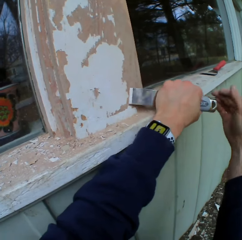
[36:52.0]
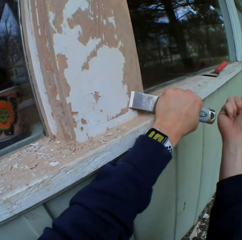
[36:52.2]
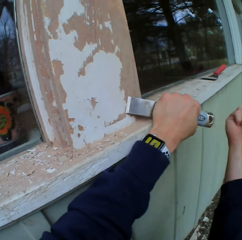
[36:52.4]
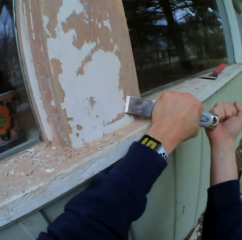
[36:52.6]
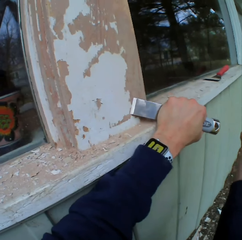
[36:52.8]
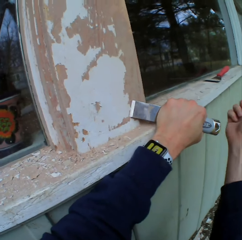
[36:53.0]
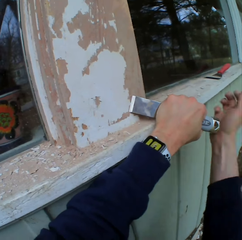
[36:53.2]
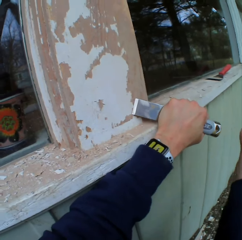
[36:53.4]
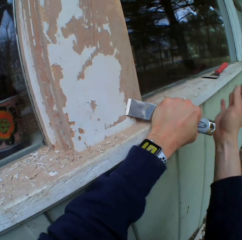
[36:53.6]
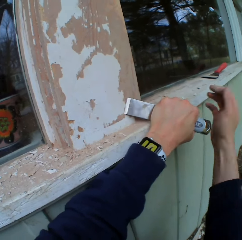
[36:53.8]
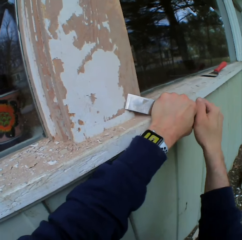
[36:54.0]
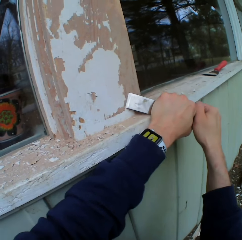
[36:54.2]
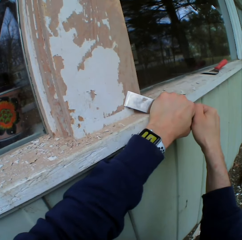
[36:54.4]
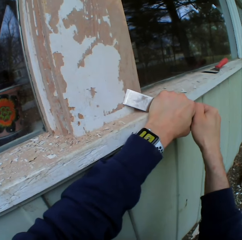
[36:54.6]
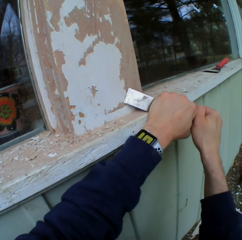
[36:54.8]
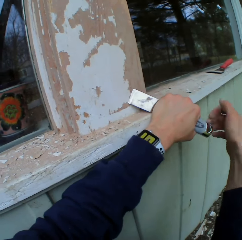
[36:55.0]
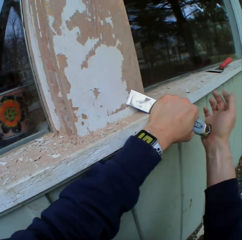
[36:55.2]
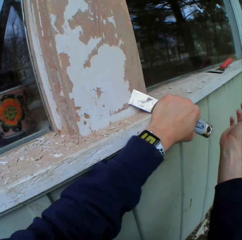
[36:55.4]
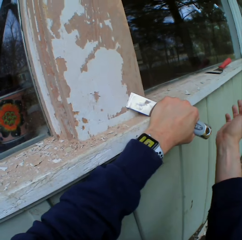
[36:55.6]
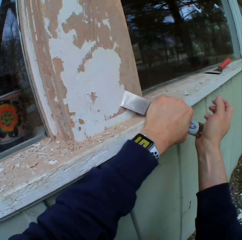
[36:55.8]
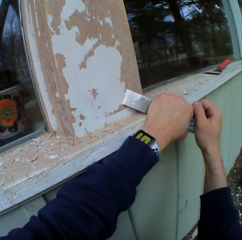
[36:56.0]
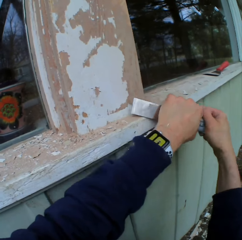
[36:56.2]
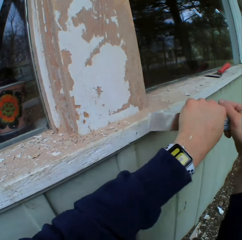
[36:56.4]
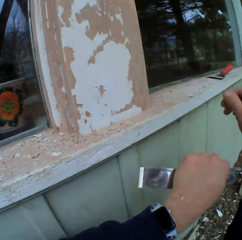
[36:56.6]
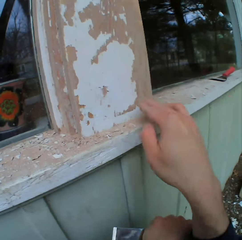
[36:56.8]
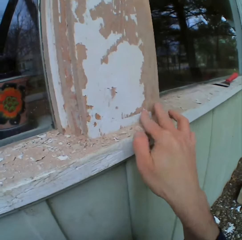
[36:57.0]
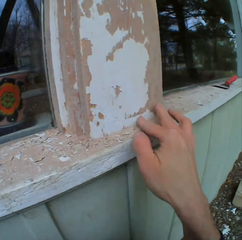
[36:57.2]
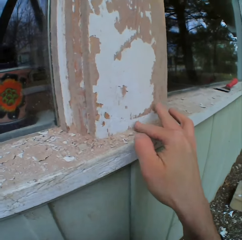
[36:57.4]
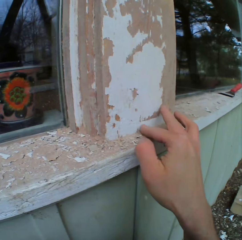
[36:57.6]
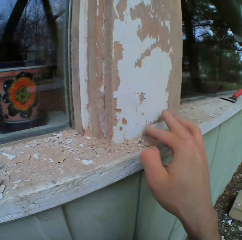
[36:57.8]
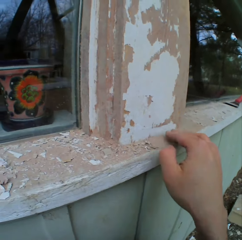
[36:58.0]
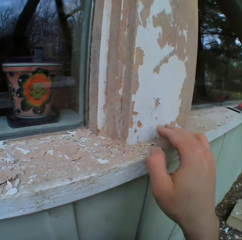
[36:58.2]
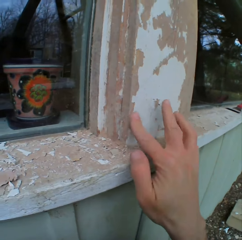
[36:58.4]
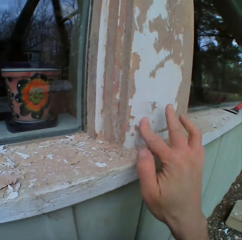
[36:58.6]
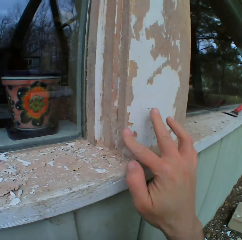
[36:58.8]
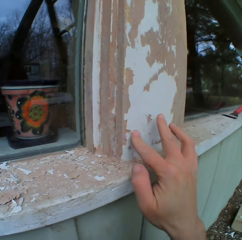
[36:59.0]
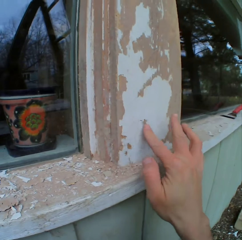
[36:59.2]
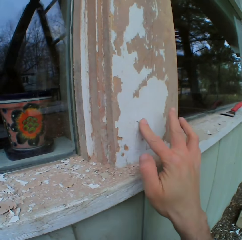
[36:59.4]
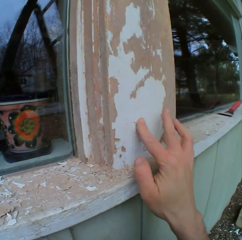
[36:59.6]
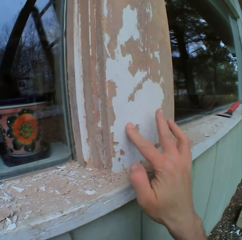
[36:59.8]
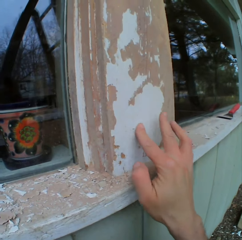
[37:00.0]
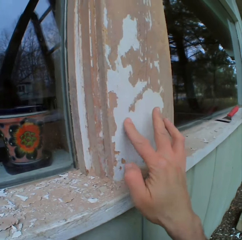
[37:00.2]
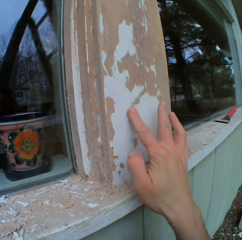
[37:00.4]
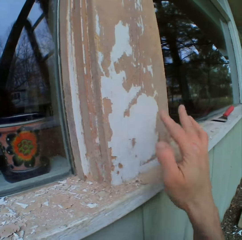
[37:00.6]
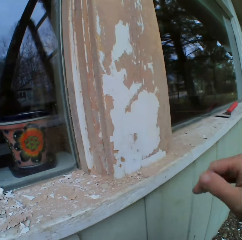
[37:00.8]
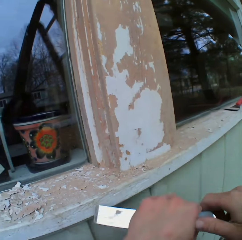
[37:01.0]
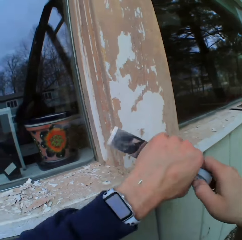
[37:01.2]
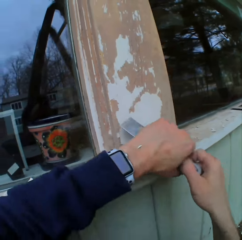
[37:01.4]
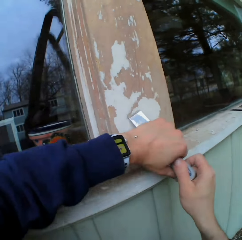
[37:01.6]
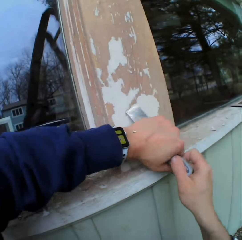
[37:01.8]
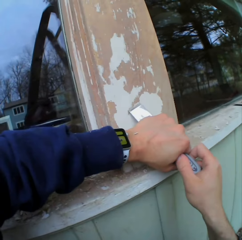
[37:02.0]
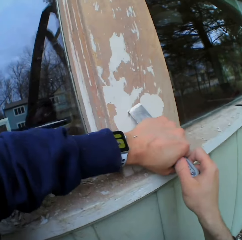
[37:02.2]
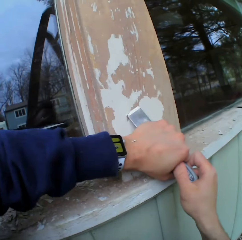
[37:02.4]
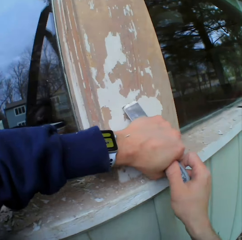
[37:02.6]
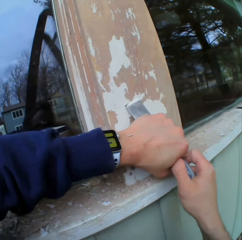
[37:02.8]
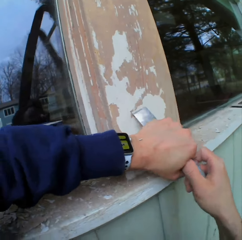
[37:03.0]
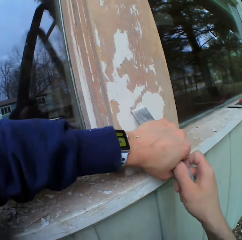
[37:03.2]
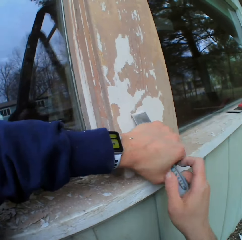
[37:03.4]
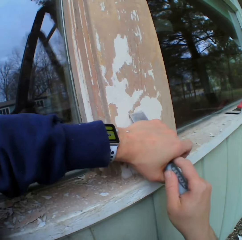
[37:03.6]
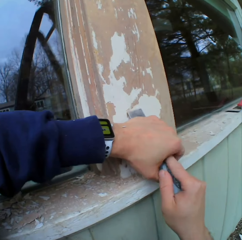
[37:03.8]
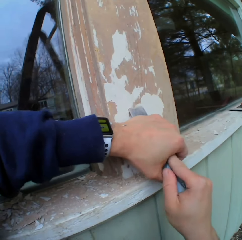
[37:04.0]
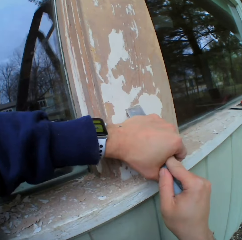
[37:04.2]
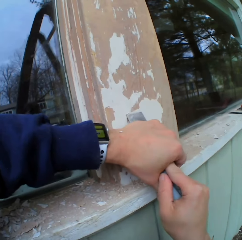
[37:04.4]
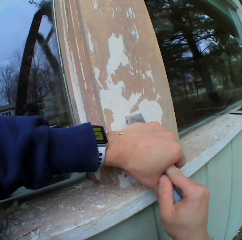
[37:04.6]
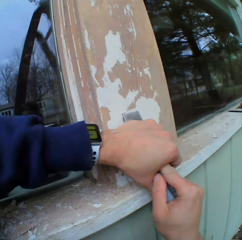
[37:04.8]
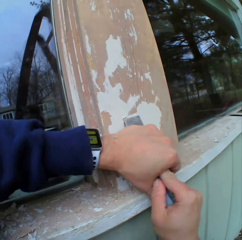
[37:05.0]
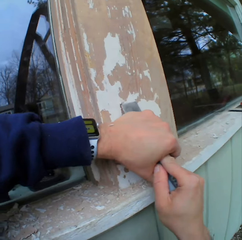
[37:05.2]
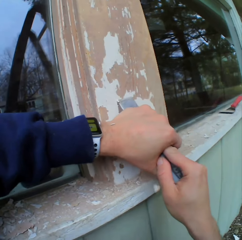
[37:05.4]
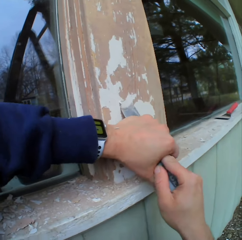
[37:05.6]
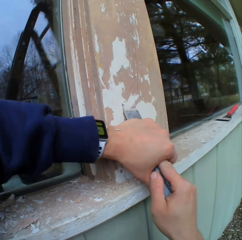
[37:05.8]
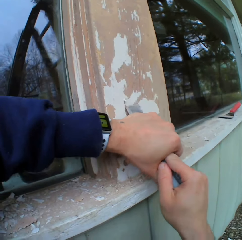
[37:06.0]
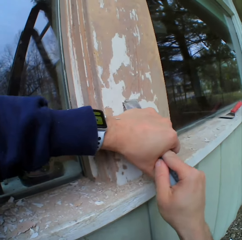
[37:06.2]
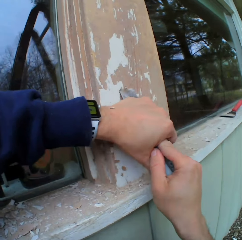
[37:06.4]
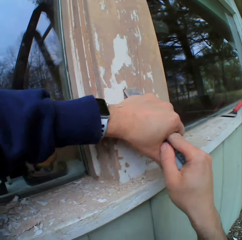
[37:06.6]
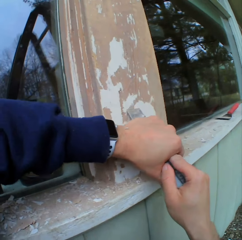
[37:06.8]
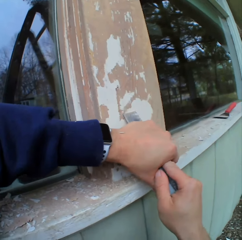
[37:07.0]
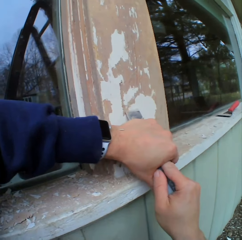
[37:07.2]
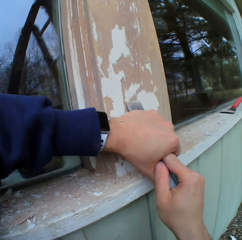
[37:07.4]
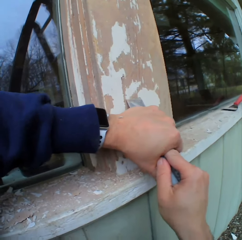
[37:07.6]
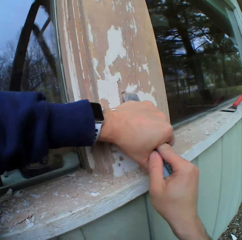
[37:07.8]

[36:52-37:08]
The camera wearer hits the chisel with his right hand. He touches the wall with his finger. He removes the dried paint on the wall with the chisel.

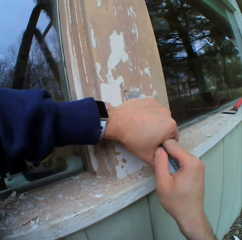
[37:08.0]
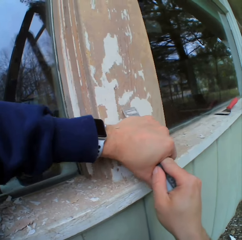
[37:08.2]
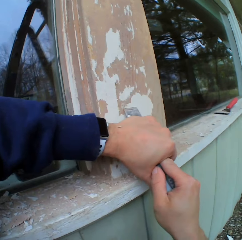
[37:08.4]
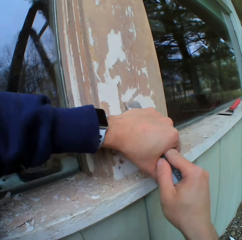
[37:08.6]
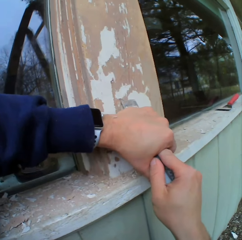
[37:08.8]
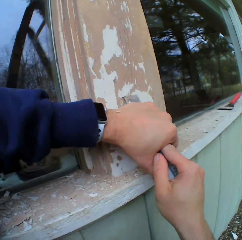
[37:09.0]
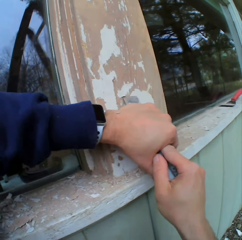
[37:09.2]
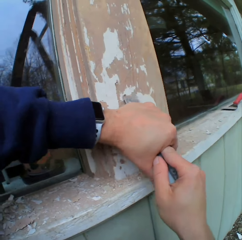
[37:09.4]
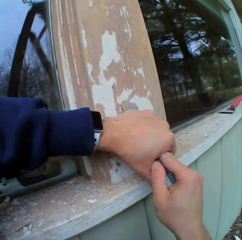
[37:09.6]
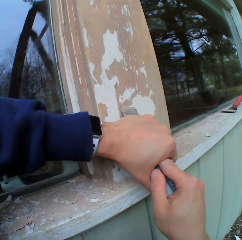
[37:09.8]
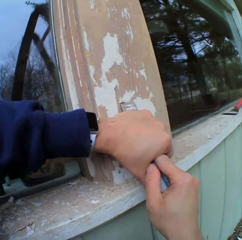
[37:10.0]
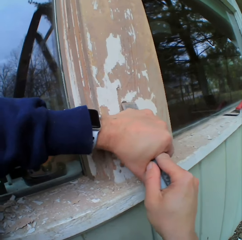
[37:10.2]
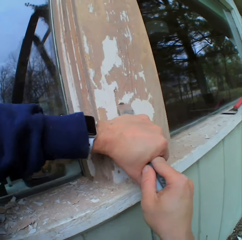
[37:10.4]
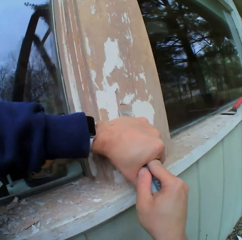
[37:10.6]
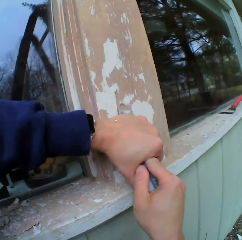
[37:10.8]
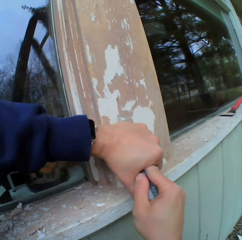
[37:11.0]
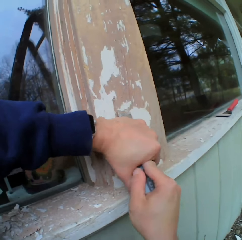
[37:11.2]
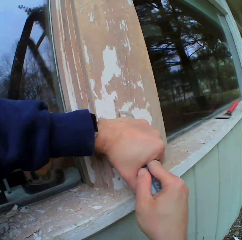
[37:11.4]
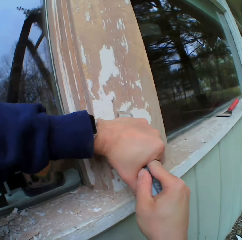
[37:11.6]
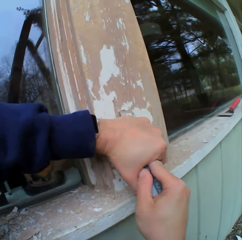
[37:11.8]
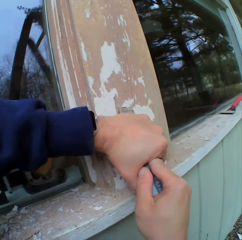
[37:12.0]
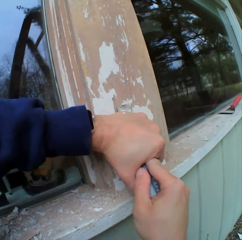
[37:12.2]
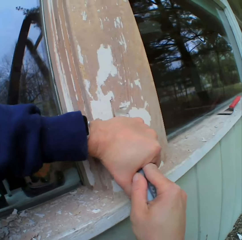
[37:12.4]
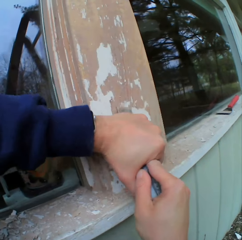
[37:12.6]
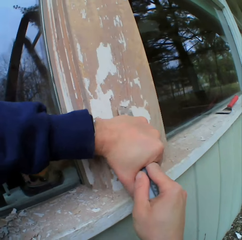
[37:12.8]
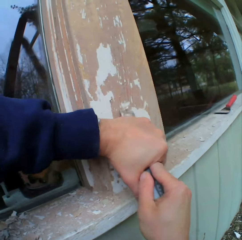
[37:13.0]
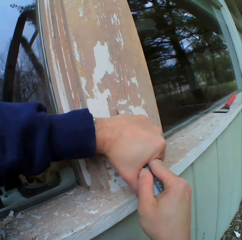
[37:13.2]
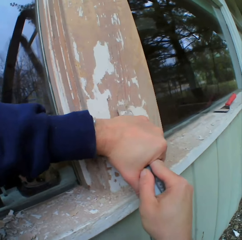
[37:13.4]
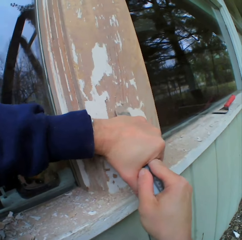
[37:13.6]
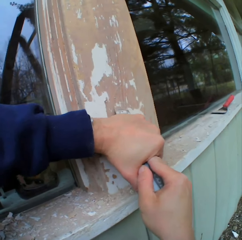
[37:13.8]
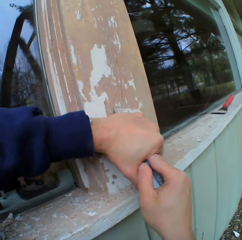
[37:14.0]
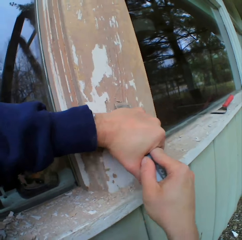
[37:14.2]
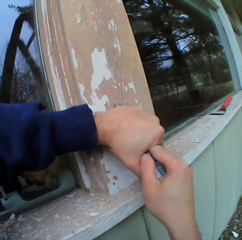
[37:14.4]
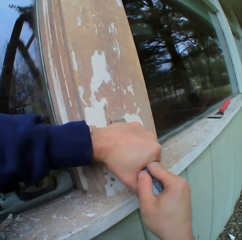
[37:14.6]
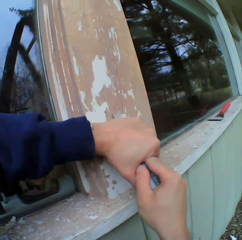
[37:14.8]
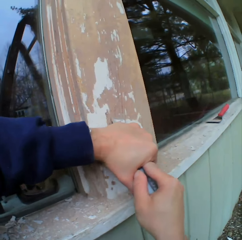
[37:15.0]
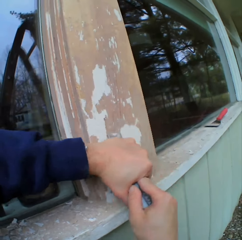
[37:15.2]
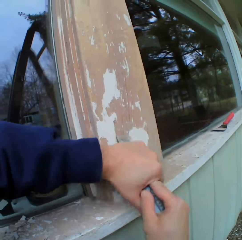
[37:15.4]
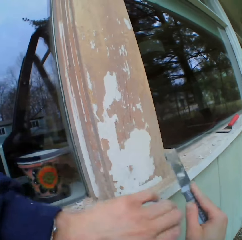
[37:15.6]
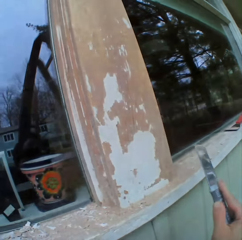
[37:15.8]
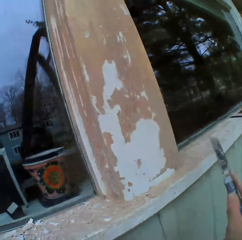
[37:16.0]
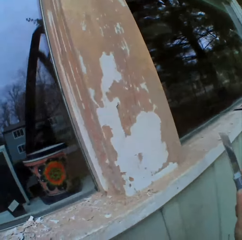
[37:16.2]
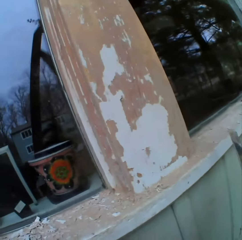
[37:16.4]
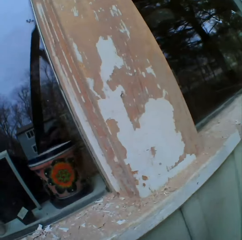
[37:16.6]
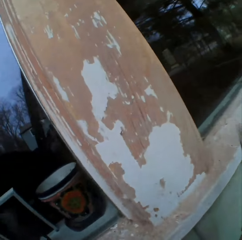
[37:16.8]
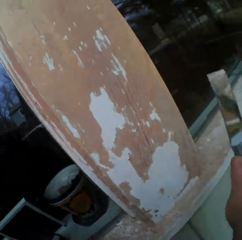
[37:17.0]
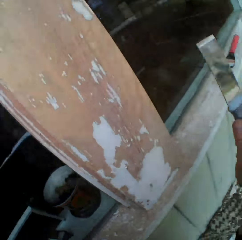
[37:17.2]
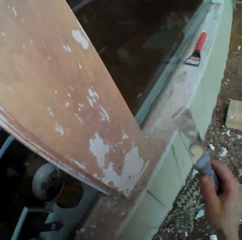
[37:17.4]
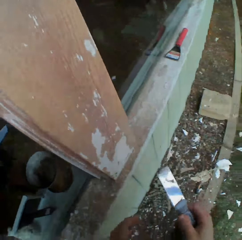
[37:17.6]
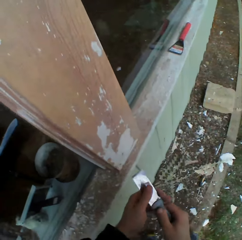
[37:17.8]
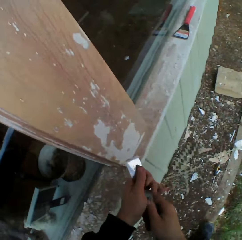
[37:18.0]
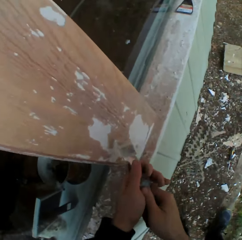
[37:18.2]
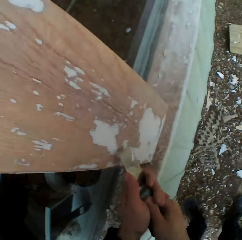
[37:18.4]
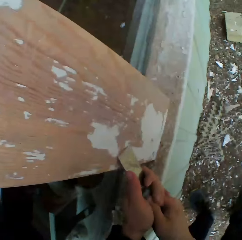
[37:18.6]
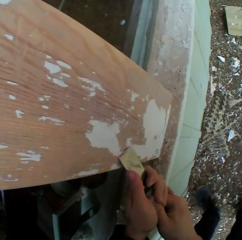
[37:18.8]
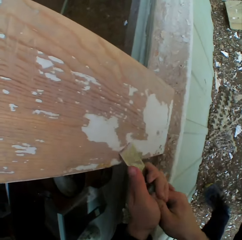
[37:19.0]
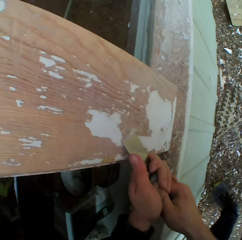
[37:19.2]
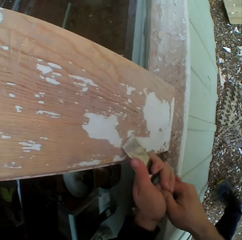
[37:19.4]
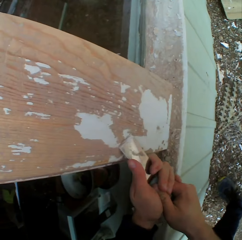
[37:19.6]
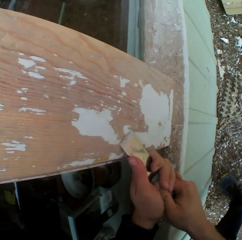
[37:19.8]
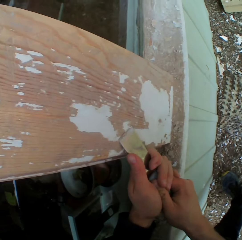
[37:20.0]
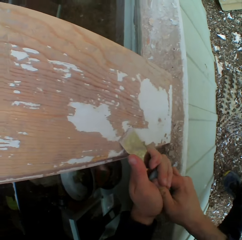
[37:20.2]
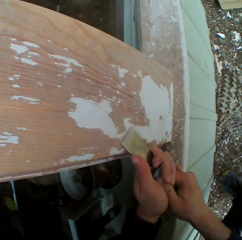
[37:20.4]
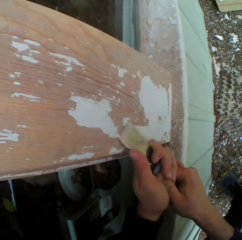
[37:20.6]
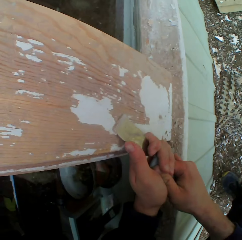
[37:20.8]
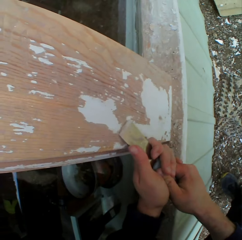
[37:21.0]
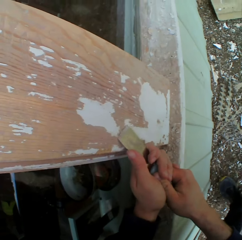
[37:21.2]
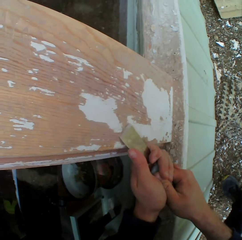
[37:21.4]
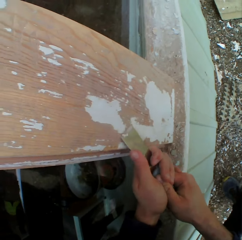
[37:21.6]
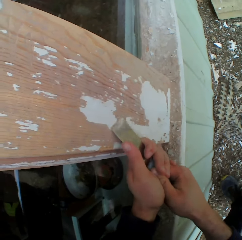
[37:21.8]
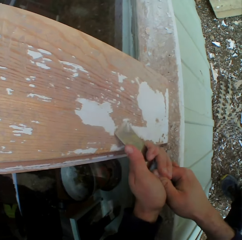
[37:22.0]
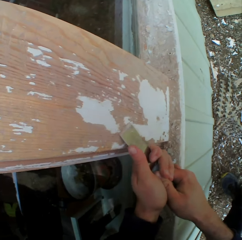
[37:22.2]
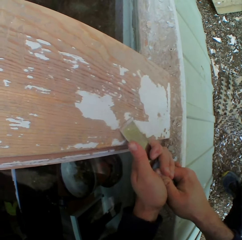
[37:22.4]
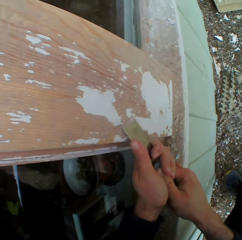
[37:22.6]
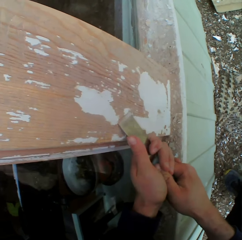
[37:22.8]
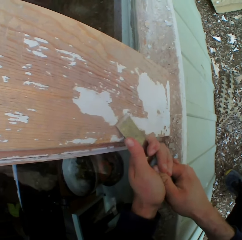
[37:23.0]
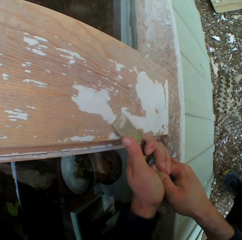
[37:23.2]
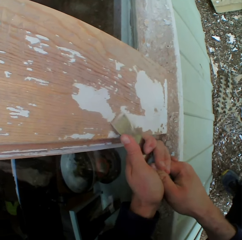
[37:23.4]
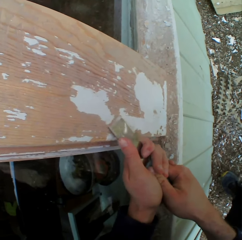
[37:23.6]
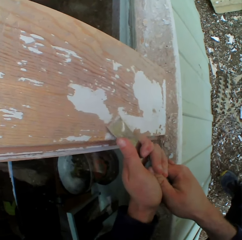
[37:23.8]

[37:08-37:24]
The camera wearer looks at the surface. He stands from his knees. He scrapes the surface.
